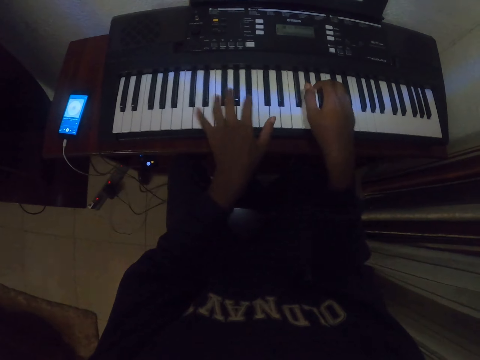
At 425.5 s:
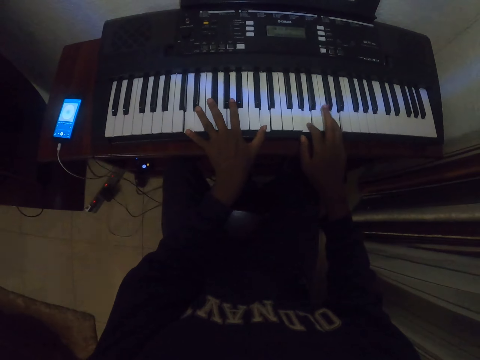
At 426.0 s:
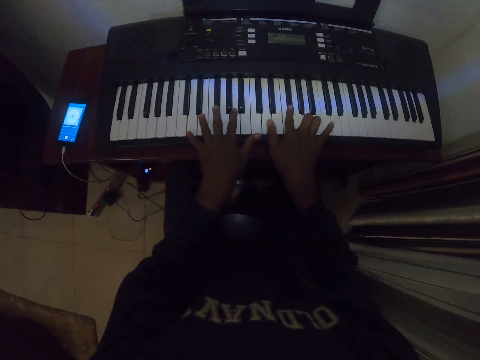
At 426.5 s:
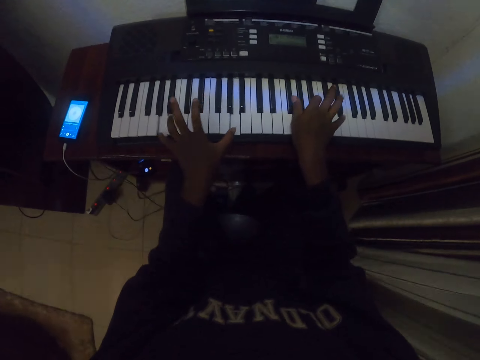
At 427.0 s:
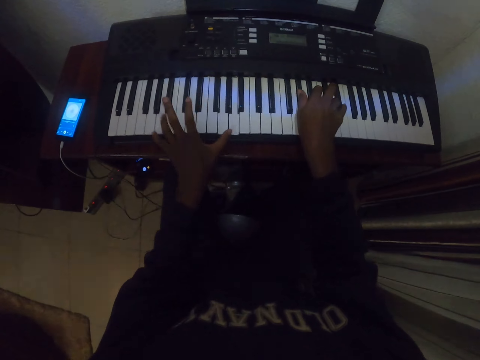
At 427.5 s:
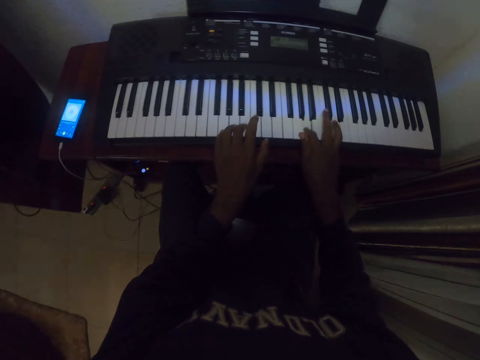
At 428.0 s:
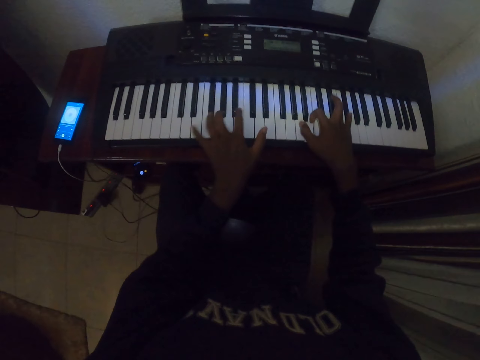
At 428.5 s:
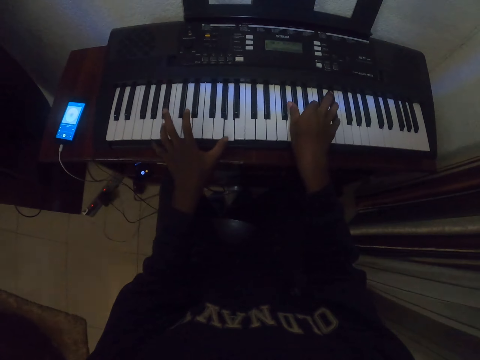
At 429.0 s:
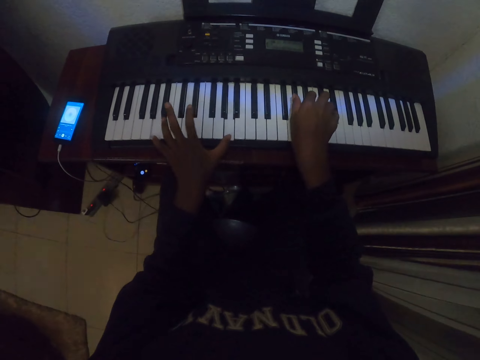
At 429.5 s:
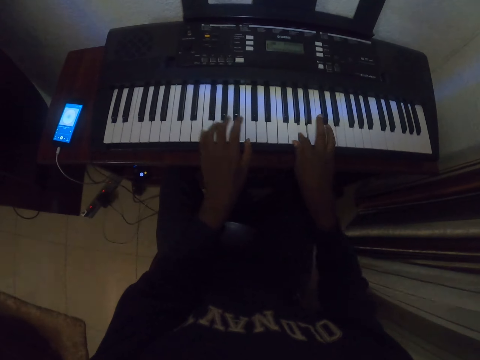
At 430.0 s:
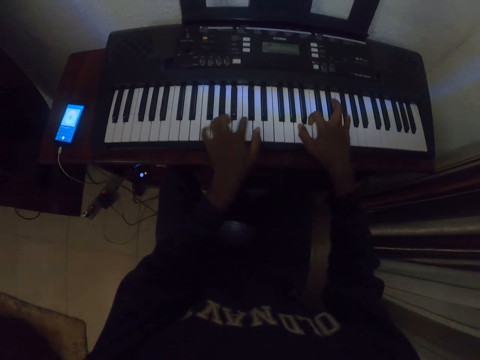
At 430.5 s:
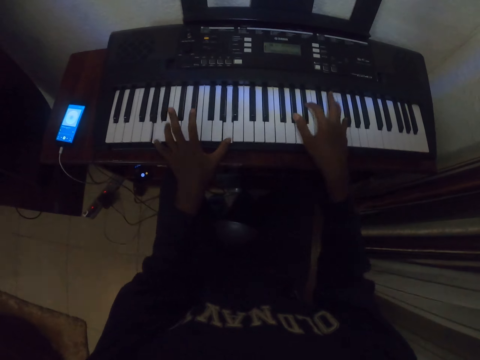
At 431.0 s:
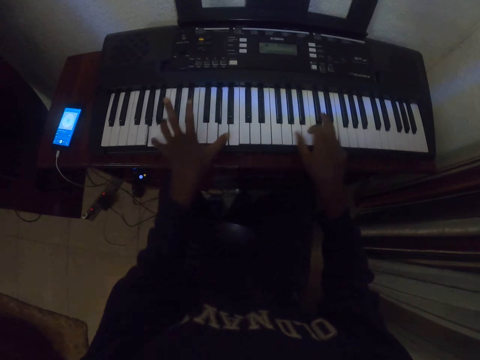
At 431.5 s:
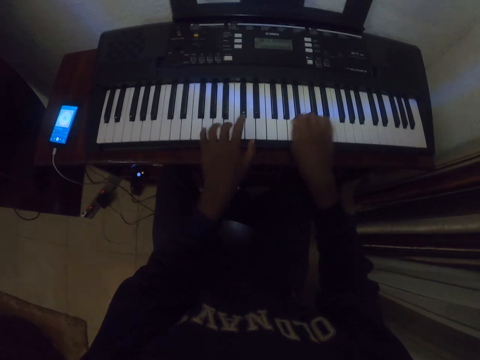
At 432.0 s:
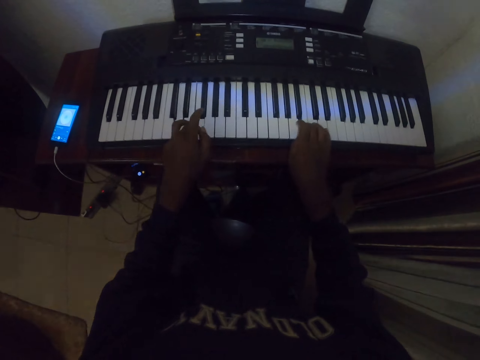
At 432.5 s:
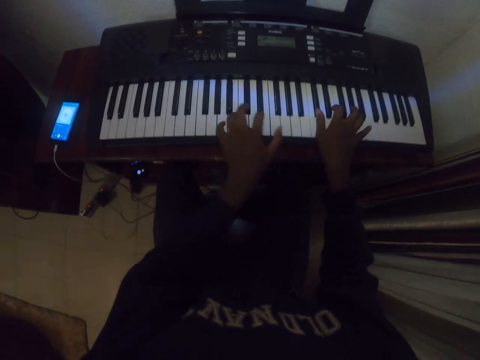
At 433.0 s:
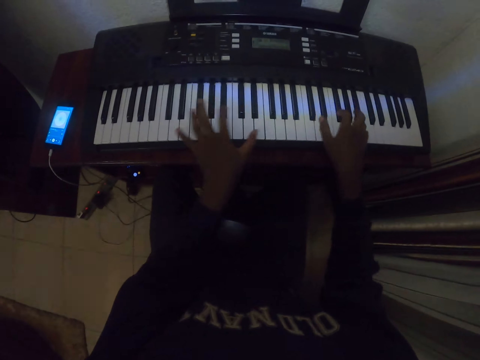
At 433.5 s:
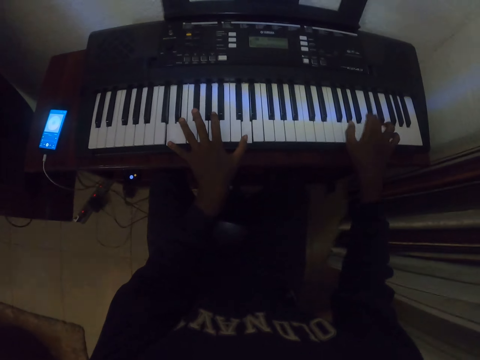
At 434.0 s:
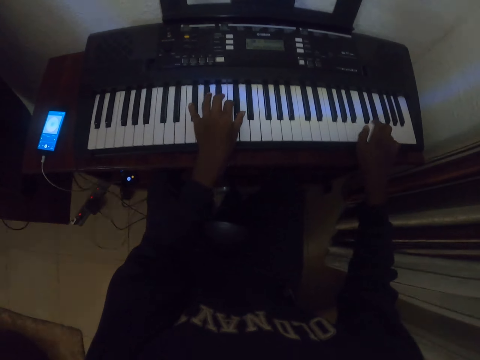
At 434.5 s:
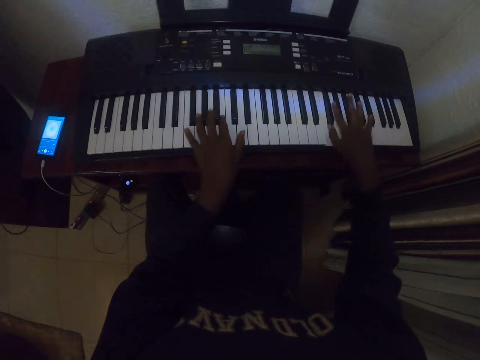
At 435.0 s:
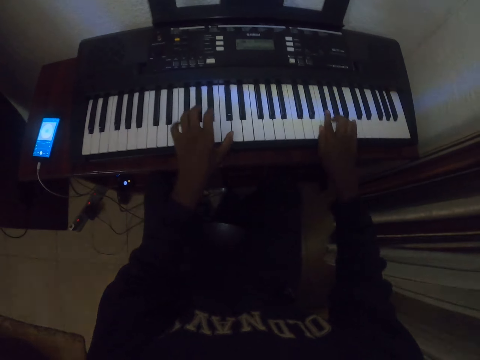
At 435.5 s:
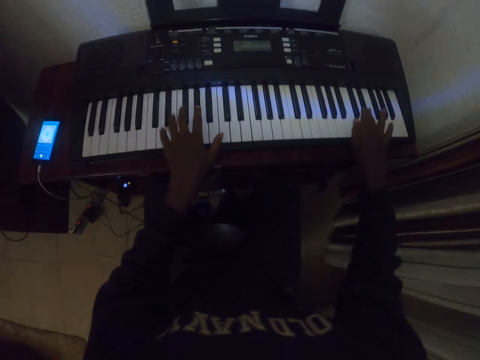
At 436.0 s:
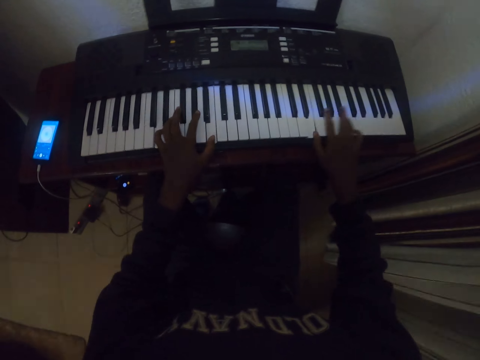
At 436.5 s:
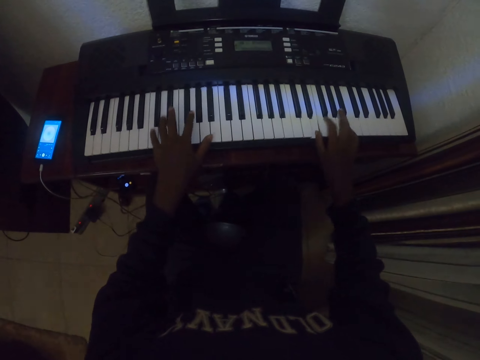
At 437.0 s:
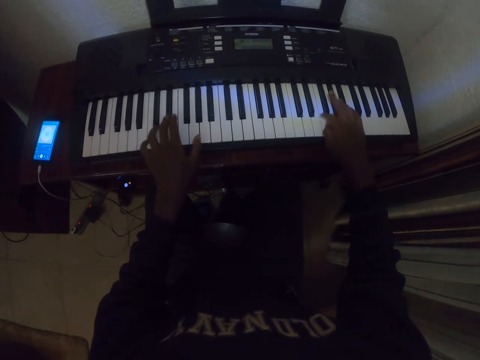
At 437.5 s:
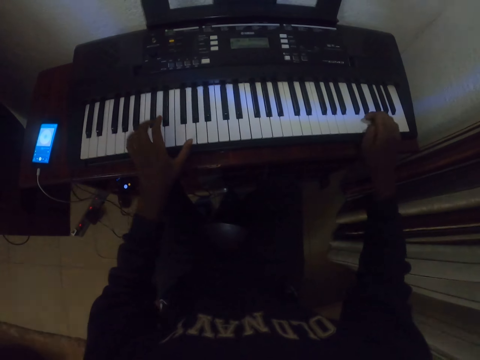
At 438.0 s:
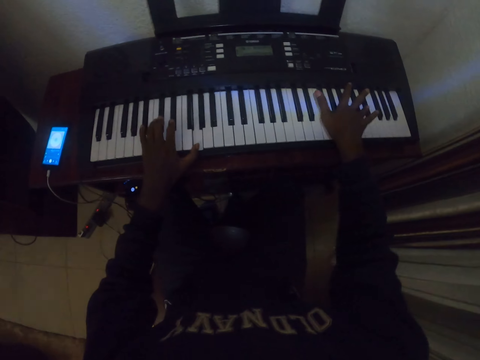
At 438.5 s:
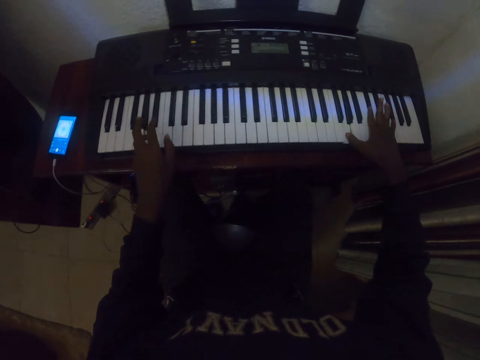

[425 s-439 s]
The camera wearer presses keys on a keyboard.

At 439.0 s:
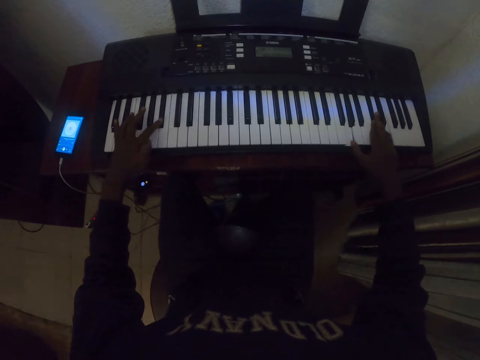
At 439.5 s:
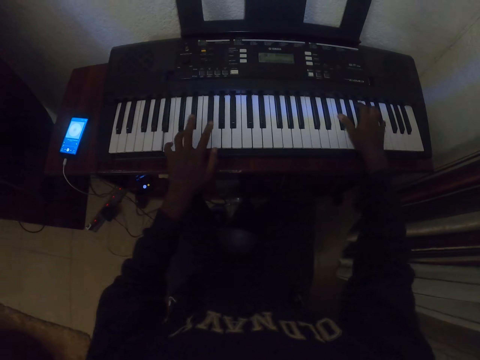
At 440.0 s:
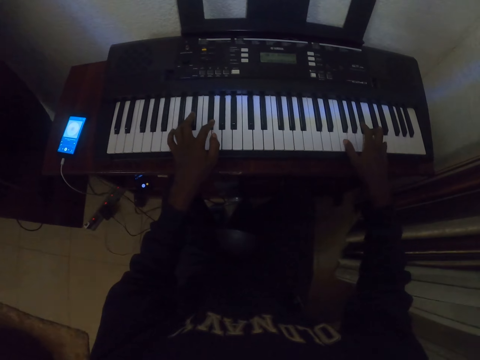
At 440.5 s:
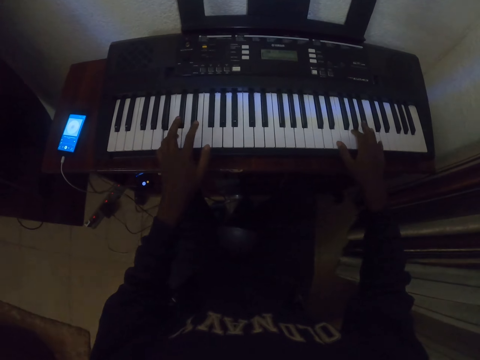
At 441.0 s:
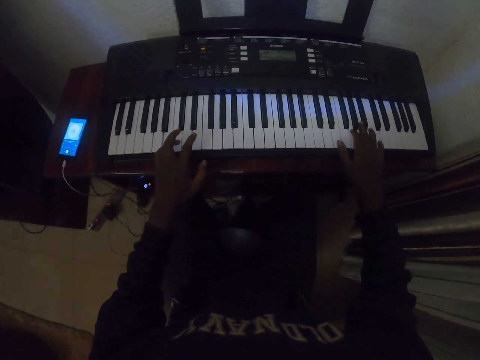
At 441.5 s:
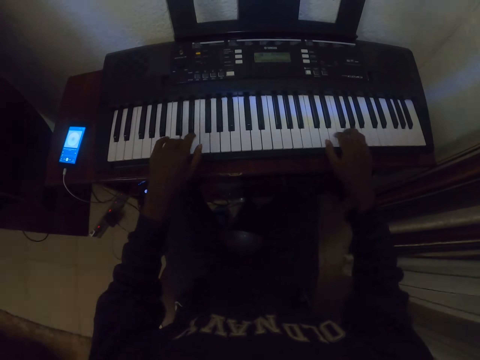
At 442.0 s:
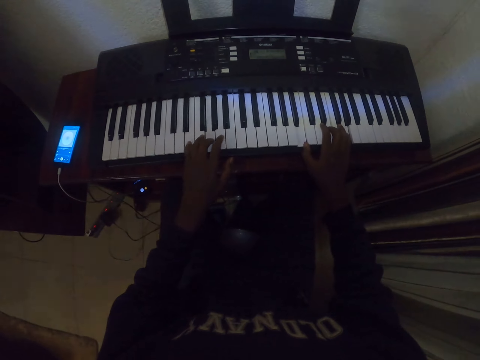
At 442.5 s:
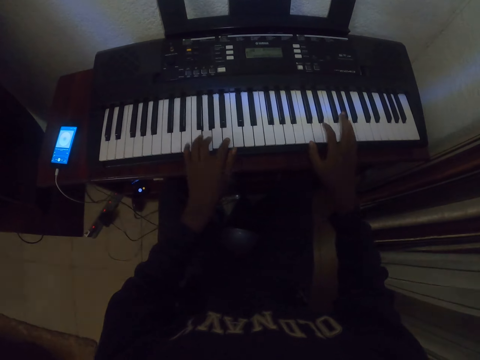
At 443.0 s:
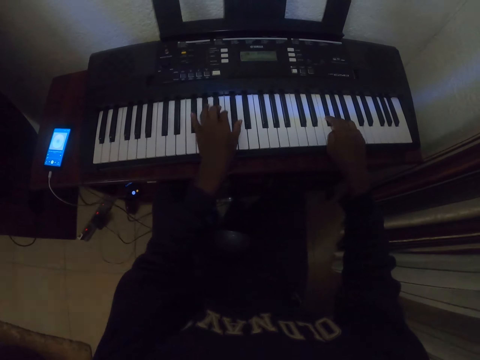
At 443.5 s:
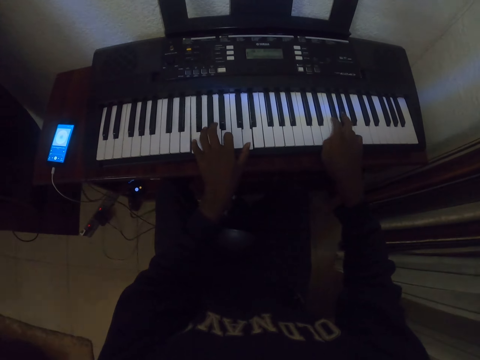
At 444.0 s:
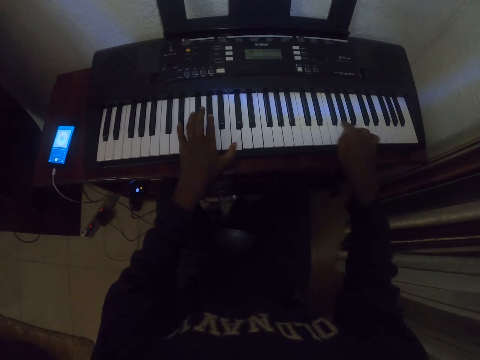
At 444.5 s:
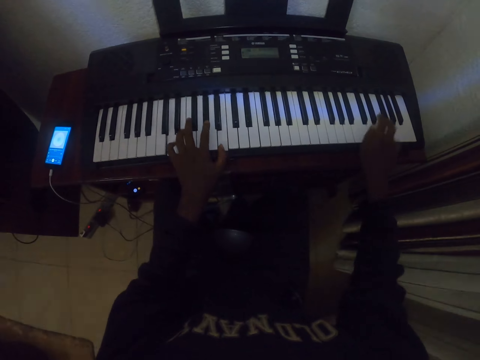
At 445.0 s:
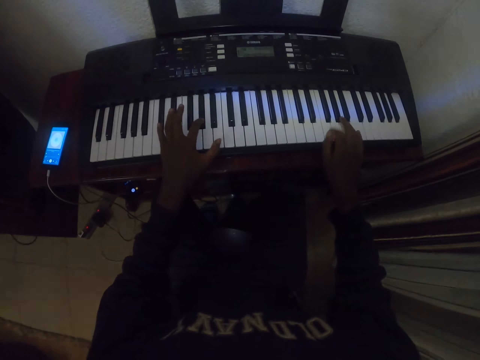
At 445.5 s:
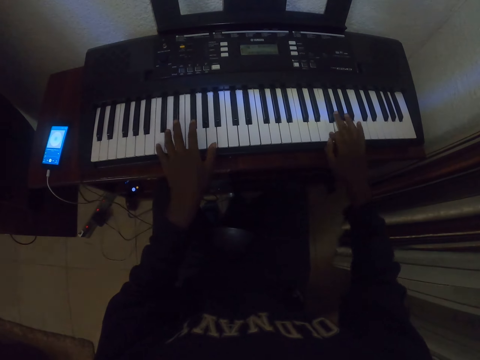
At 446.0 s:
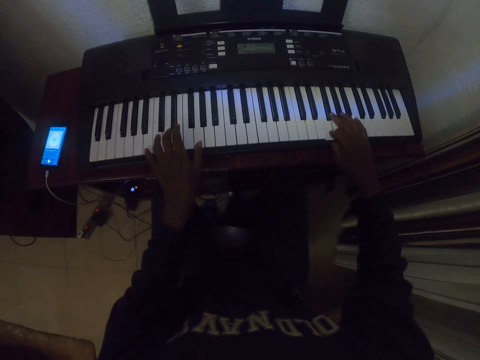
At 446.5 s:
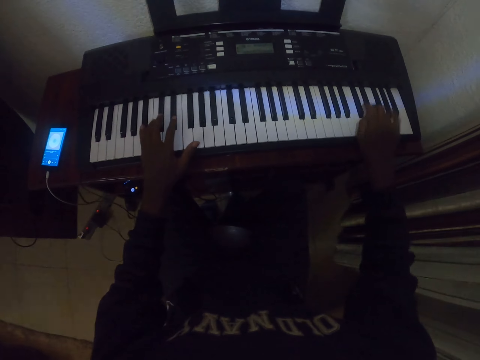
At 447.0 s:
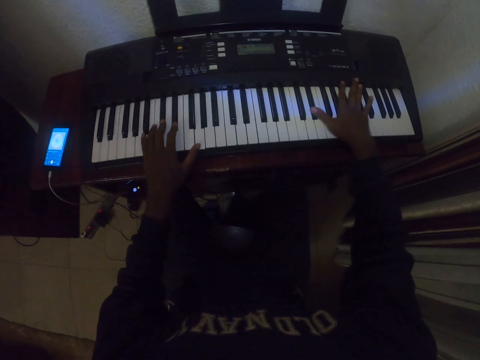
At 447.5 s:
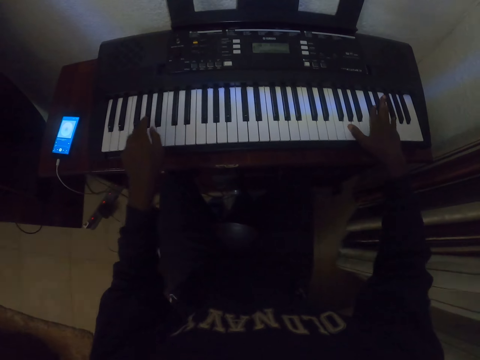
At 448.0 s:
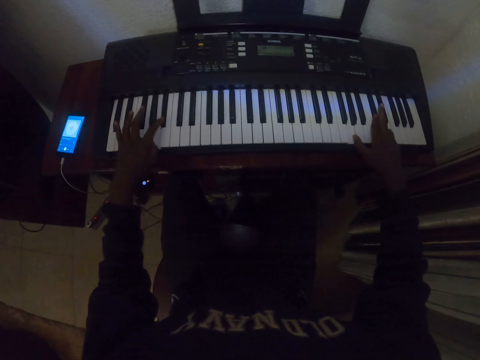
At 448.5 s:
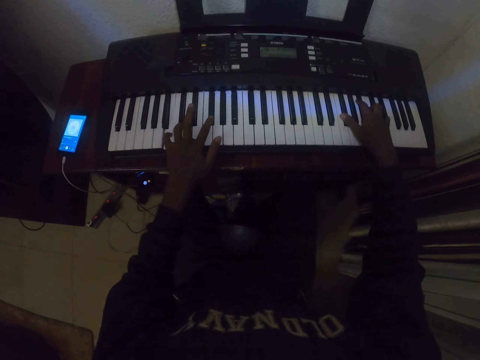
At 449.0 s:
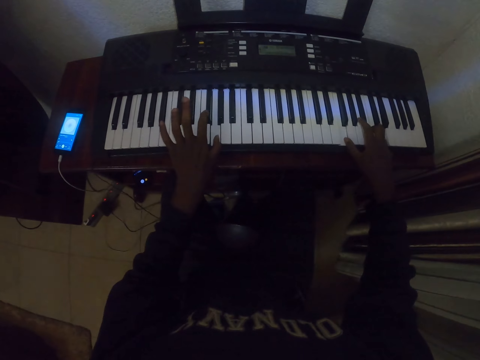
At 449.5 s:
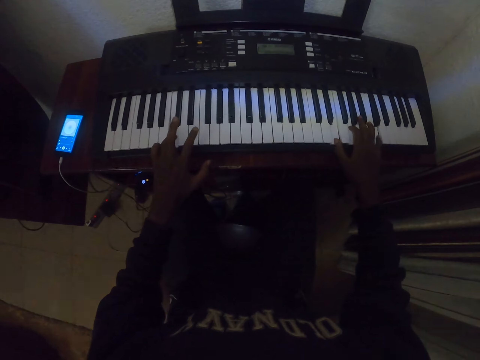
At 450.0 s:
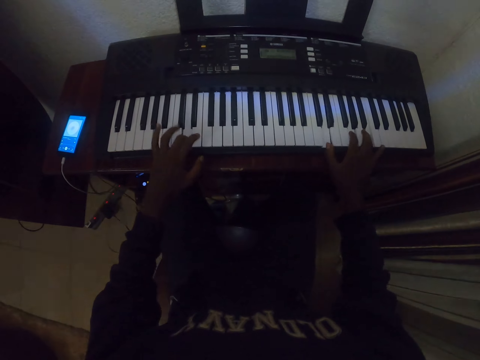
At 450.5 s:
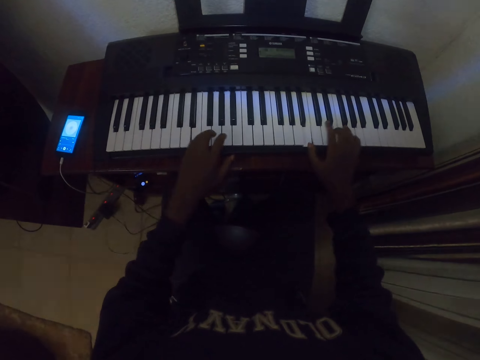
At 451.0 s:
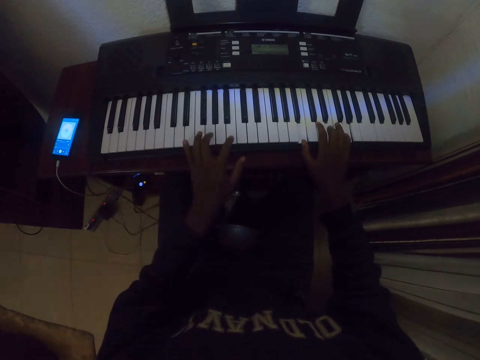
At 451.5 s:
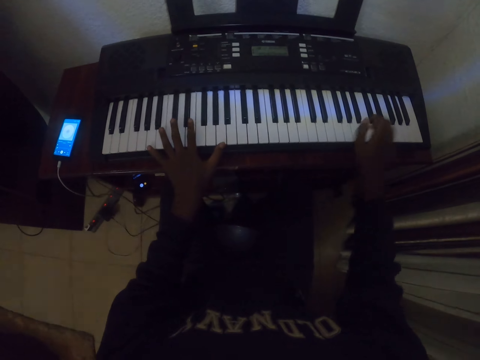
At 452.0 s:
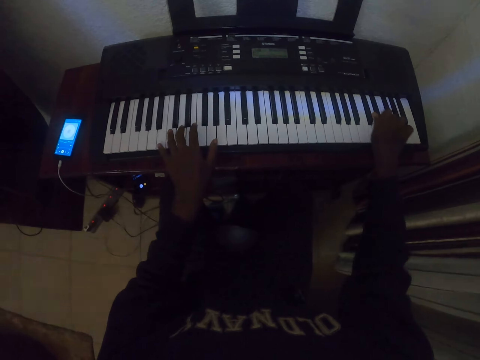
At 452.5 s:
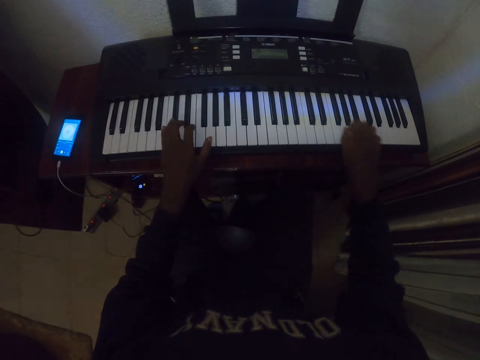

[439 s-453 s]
The camera wearer presses keys on a keyboard.
